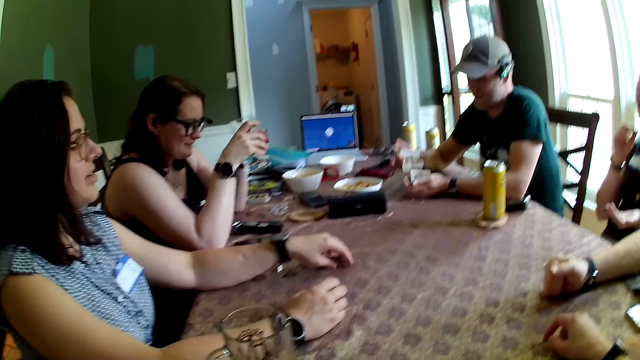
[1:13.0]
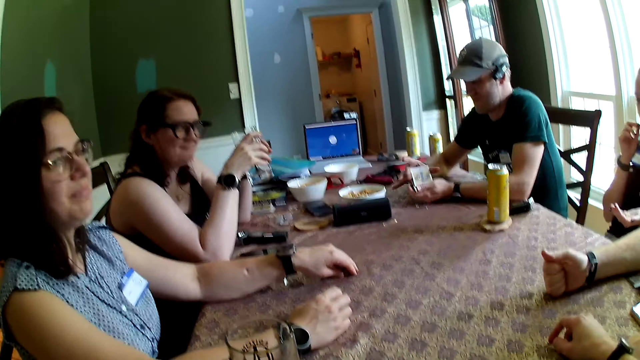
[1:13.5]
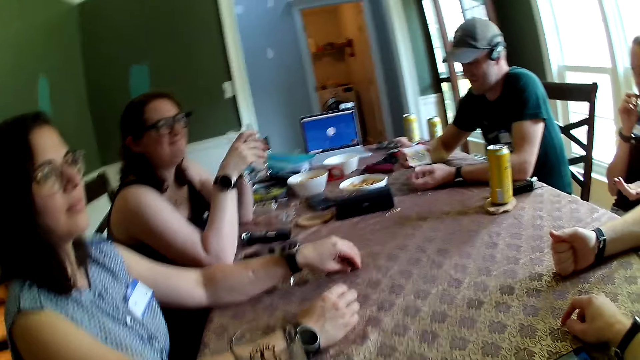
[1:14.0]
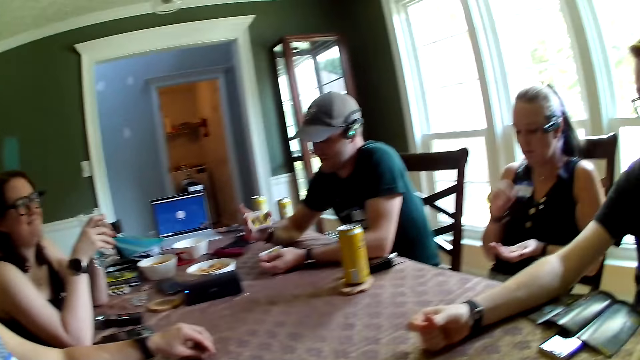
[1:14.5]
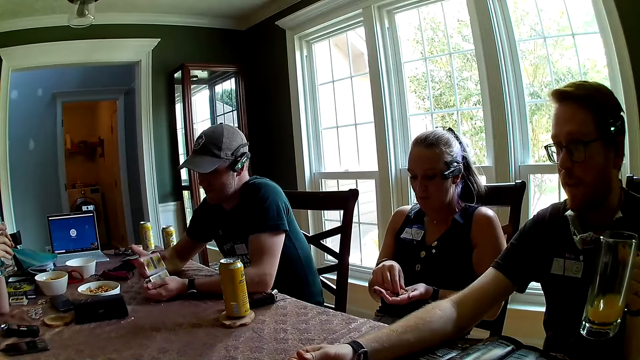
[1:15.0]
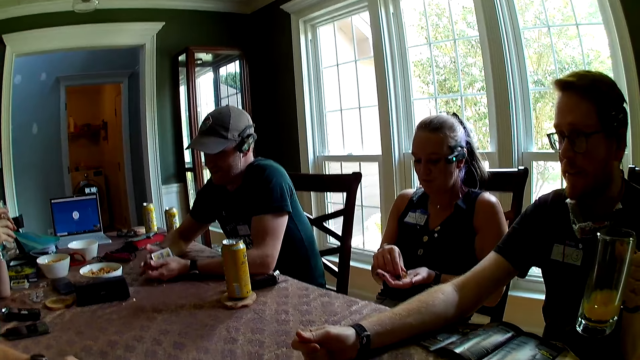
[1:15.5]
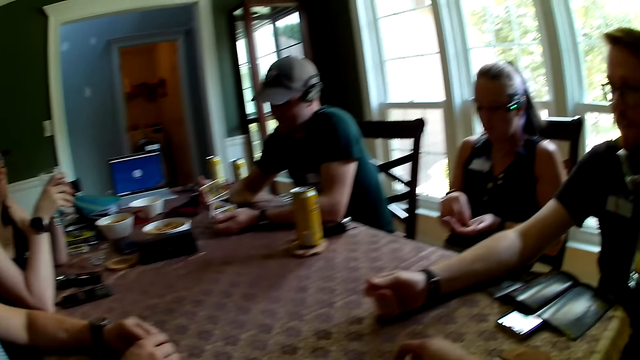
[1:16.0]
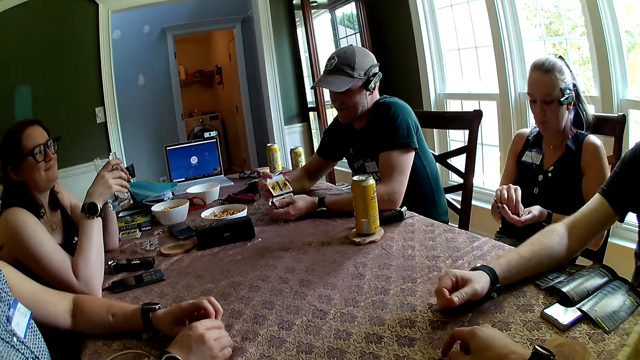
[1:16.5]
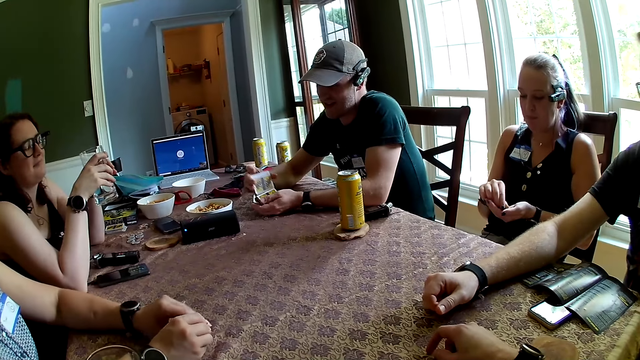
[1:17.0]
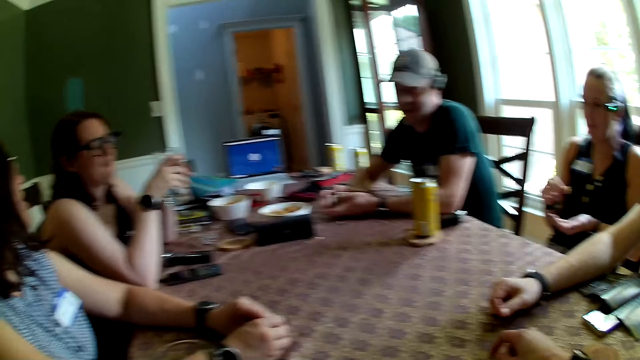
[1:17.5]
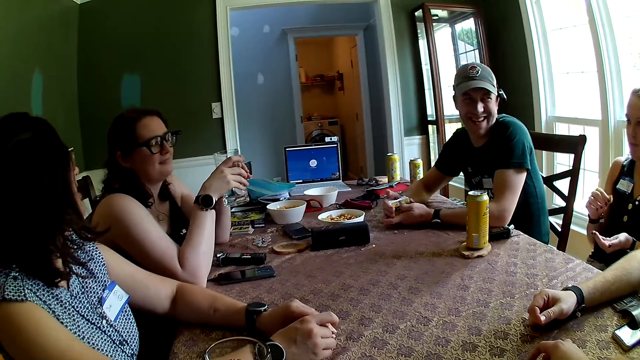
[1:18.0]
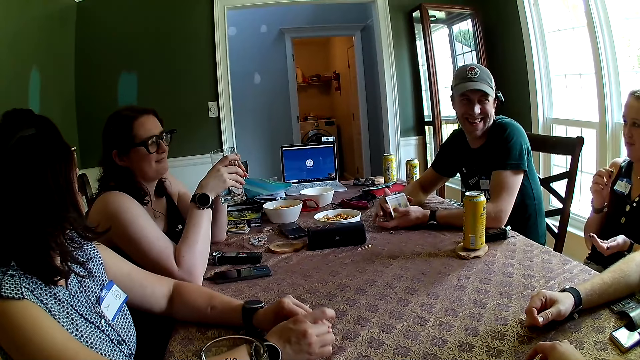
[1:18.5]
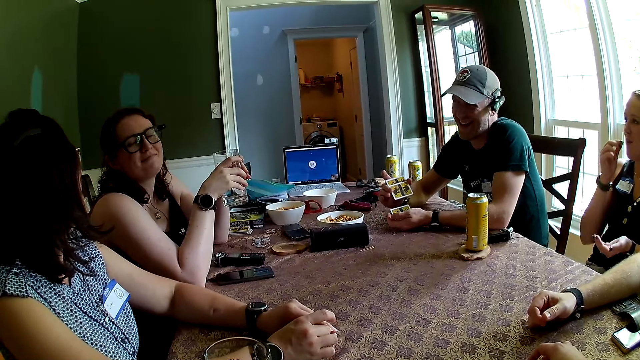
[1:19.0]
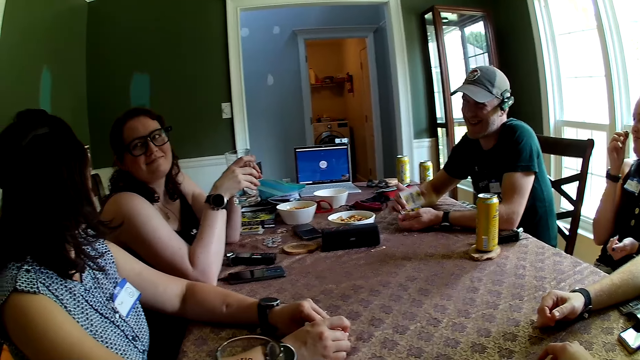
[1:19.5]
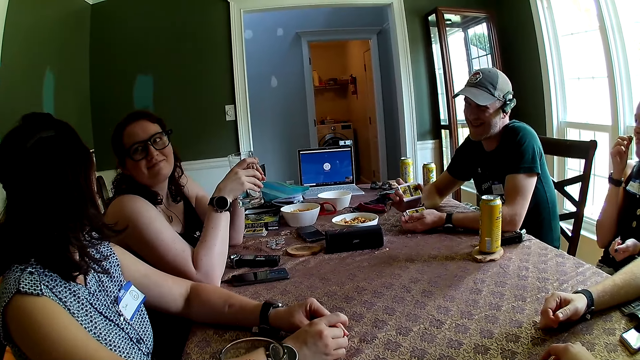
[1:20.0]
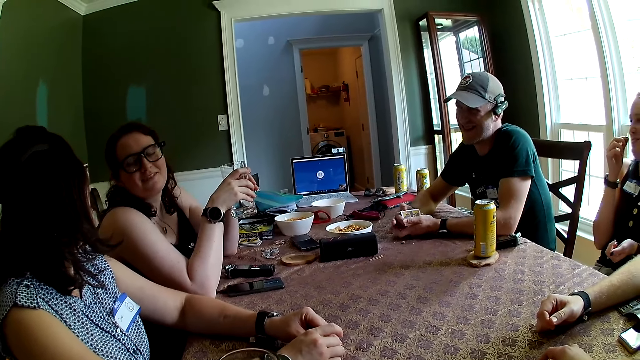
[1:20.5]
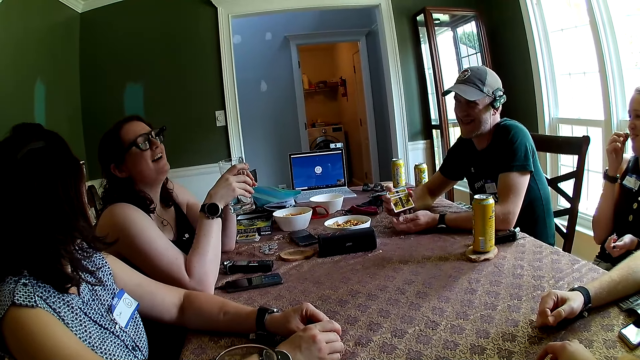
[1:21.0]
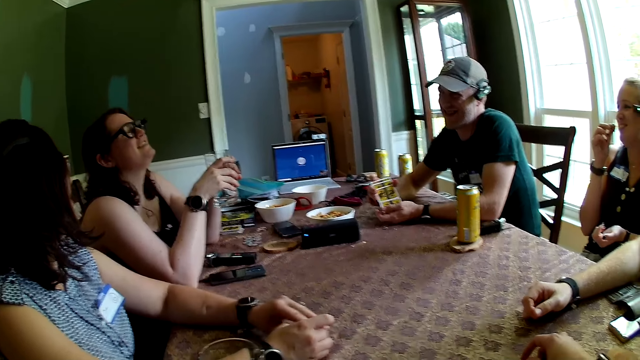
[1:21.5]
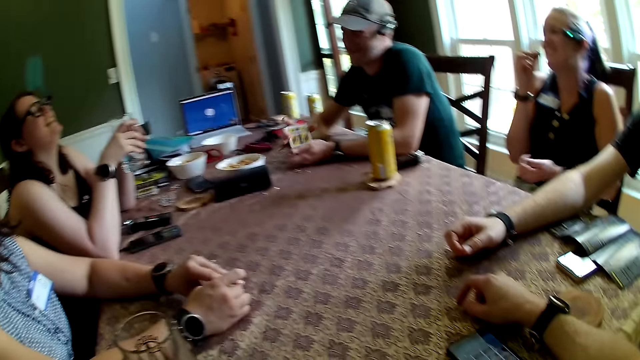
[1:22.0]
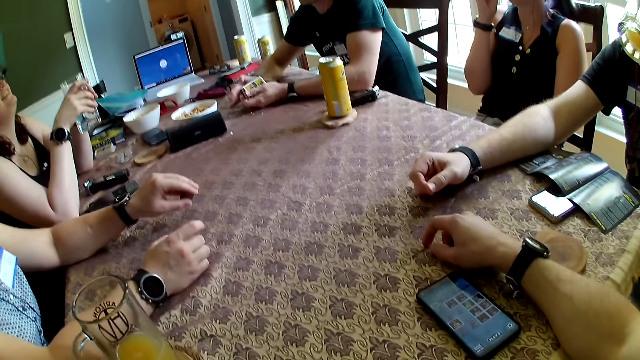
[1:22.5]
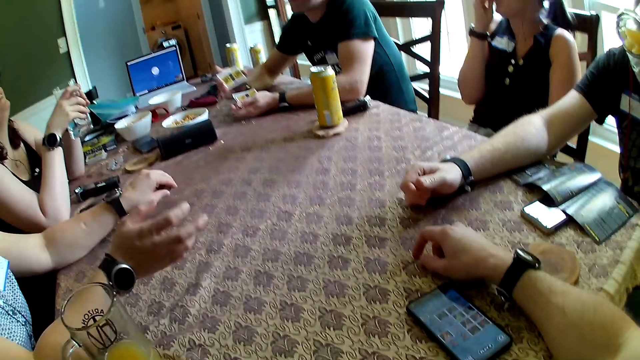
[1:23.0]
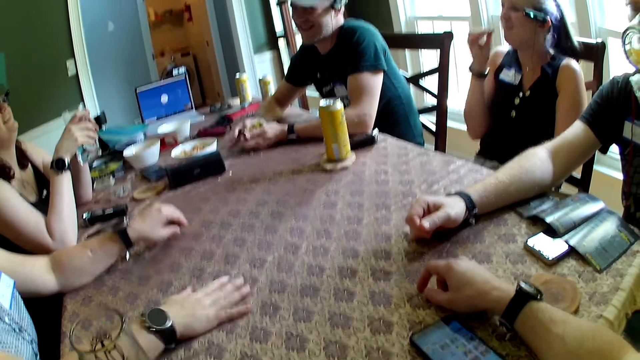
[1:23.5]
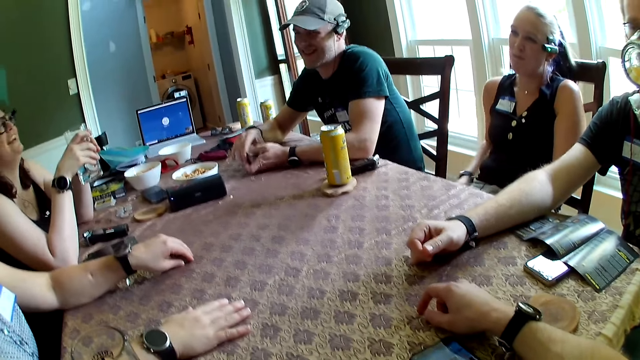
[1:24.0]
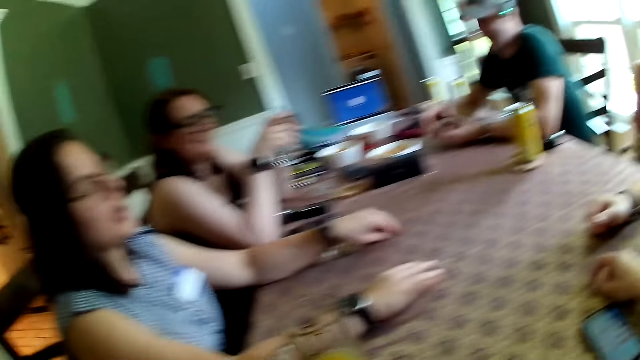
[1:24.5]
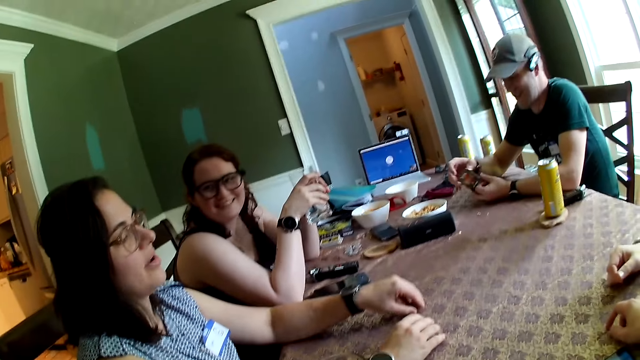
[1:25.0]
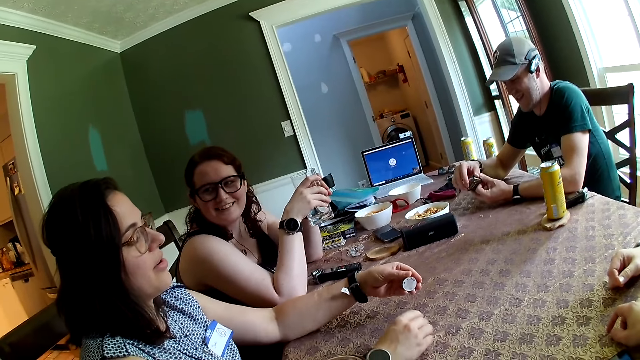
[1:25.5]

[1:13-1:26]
A person converses with another person. A woman eats the cookie in her right hand. A third person converses with the second person. The woman picks a cookie in her left hand with her right hand. The woman eats the cookie in her right hand. The second person converses with the first person. A fourth person converses with the second person. Another woman moves the game pieces in her left hand on the table. The second person sways hands. The second person converses with the camera wearer.

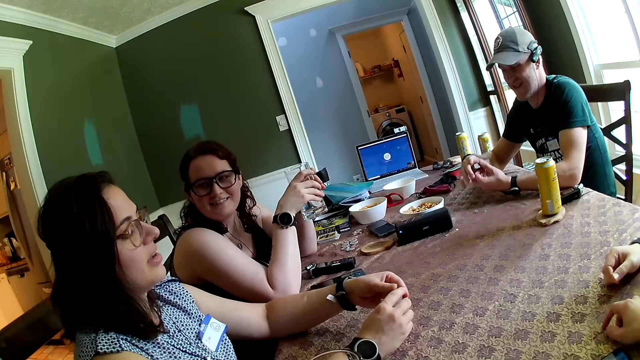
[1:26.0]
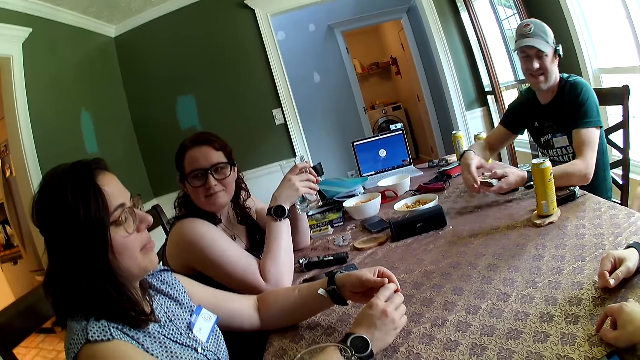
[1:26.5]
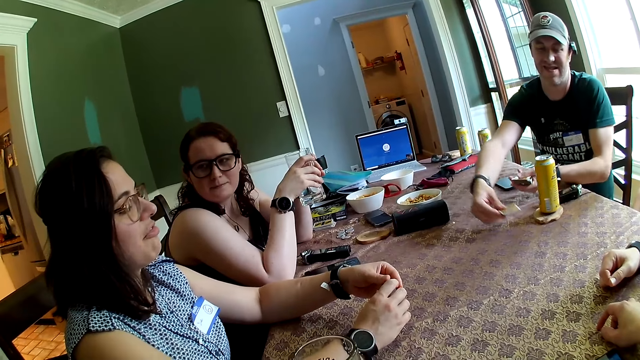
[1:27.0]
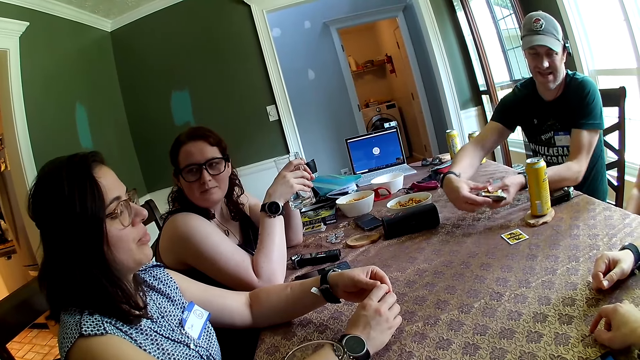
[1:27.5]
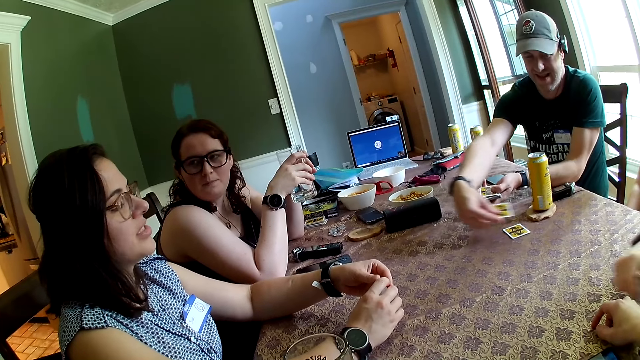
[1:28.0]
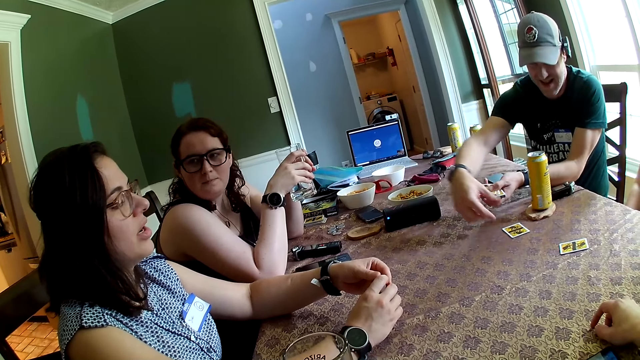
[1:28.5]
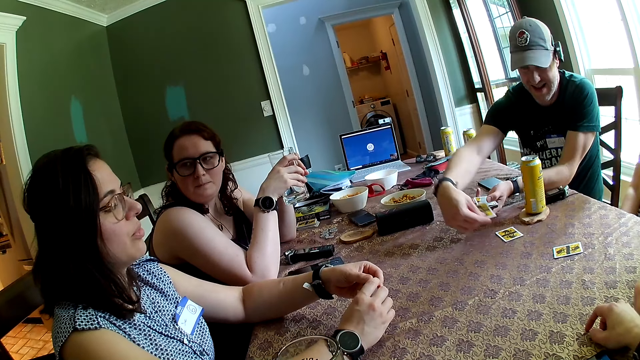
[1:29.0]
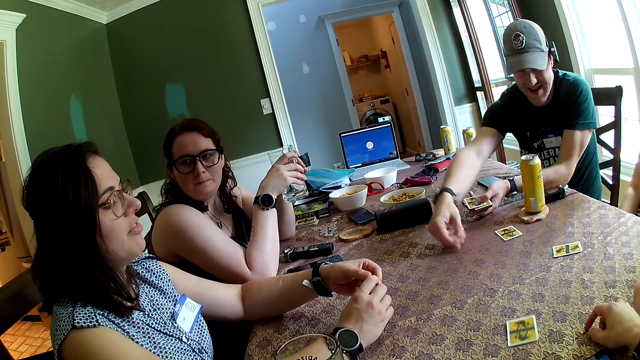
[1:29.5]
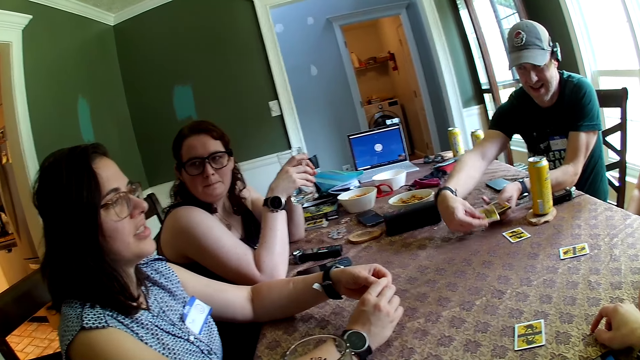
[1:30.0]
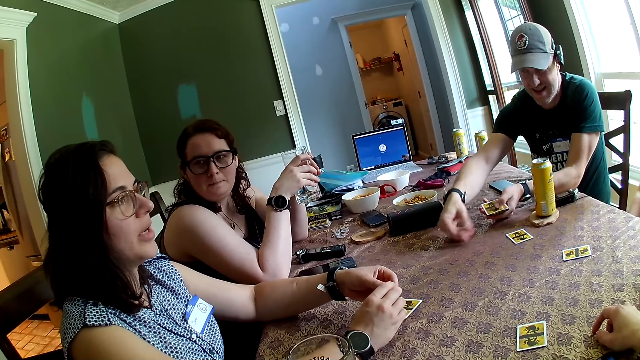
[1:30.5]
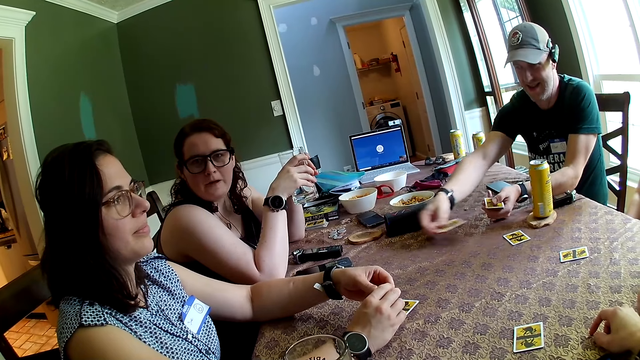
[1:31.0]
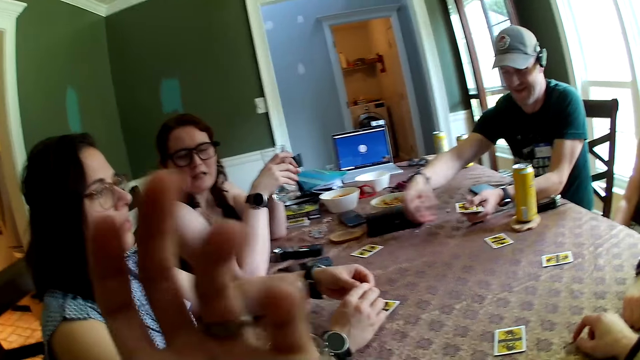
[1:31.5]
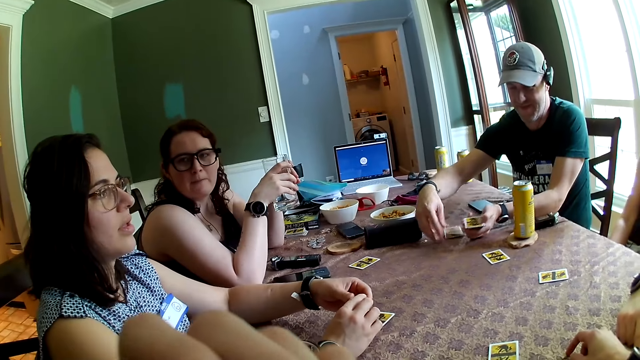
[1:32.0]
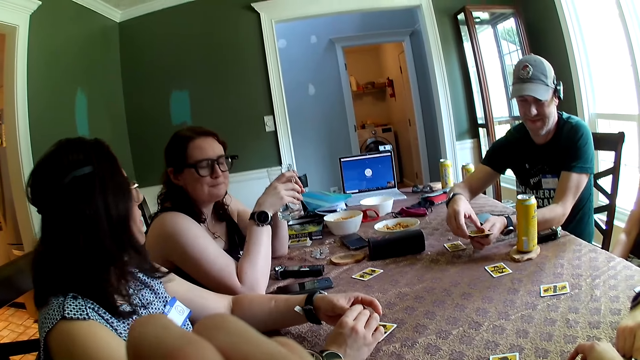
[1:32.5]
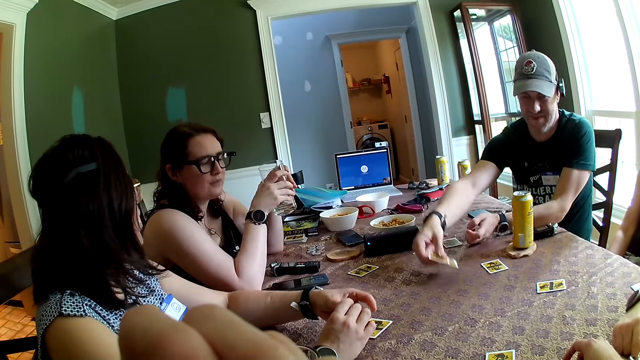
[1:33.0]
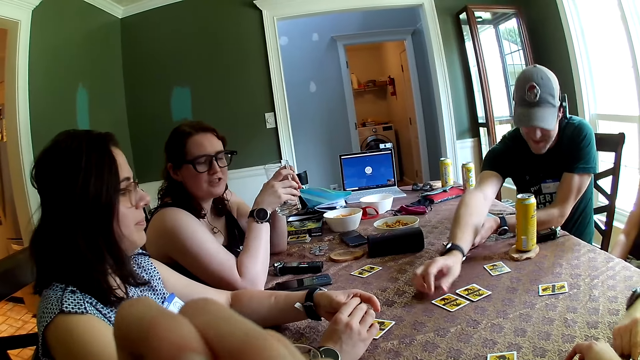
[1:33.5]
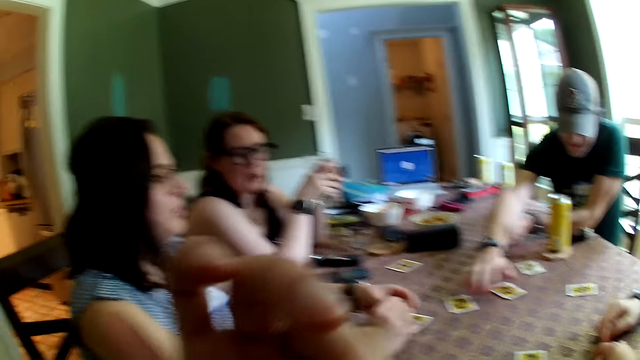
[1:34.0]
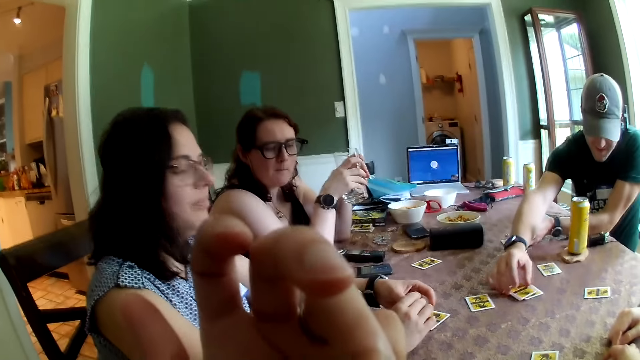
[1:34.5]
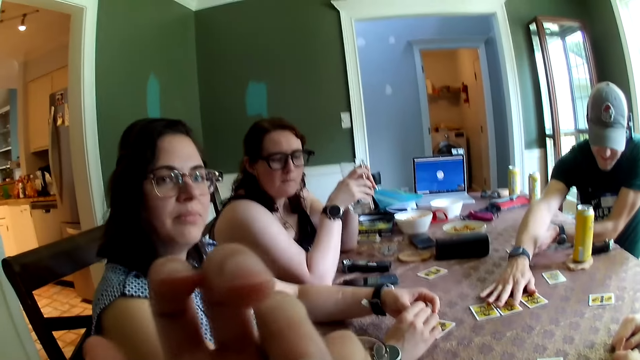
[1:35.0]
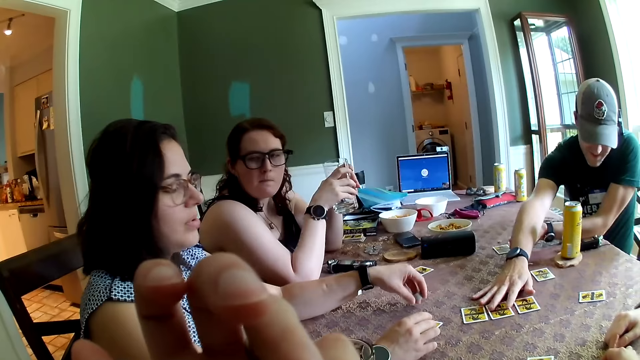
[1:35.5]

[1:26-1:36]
A man distributes the cards in his left hand on the table with his right hand. The man puts a card on the table repeatedly. The camera wearer sways a hand and converses with a person. The man puts a card on the table. The man drops the cards on the table with his right hand and arranges the cards on the table with his right hand.
